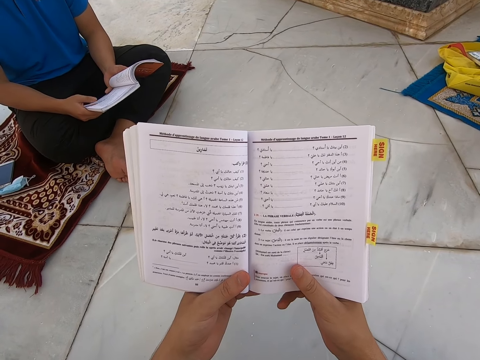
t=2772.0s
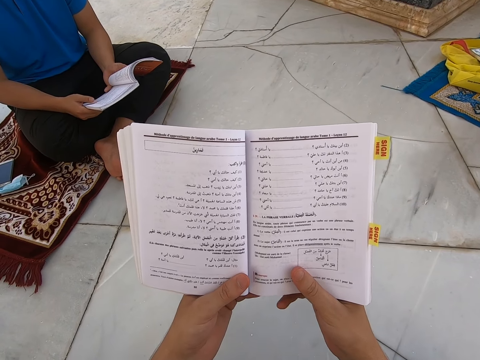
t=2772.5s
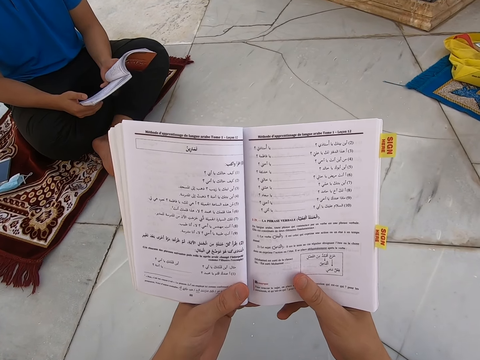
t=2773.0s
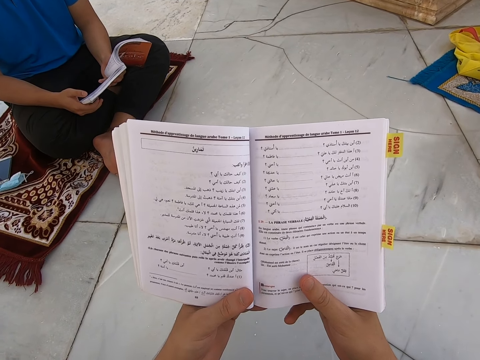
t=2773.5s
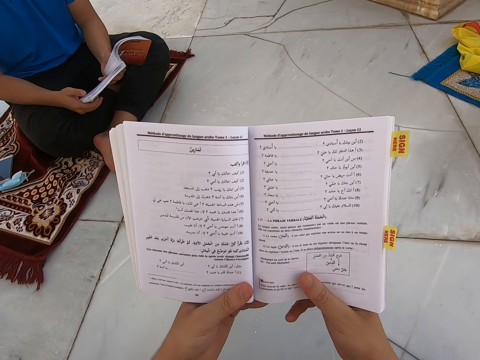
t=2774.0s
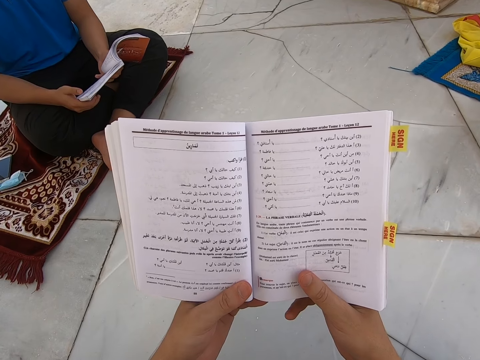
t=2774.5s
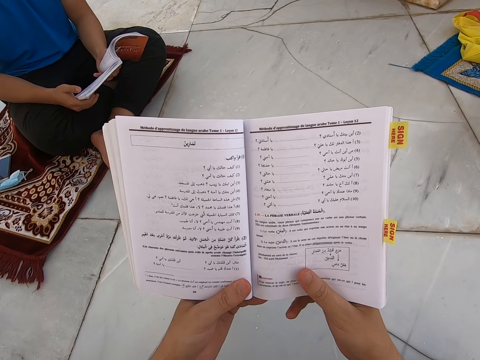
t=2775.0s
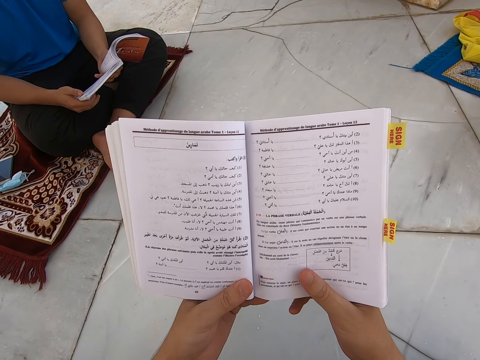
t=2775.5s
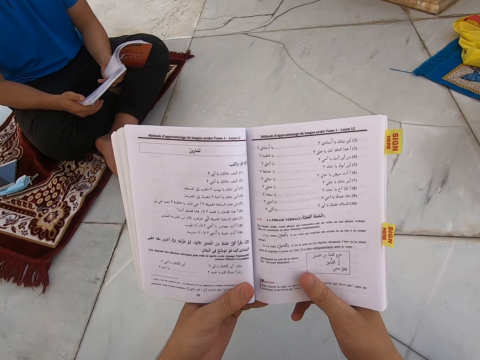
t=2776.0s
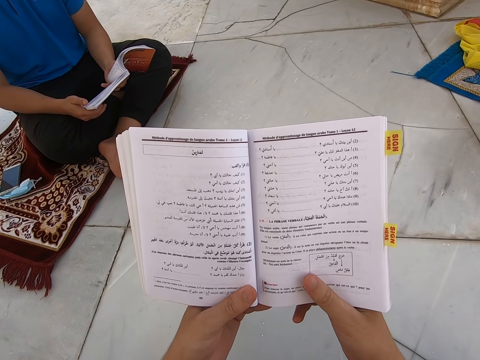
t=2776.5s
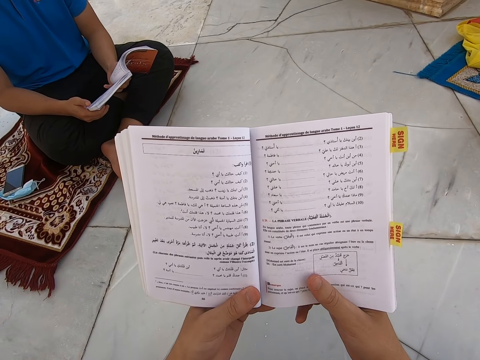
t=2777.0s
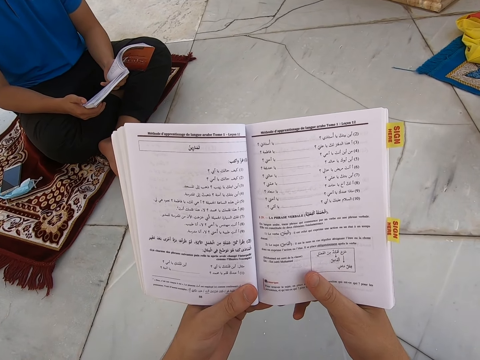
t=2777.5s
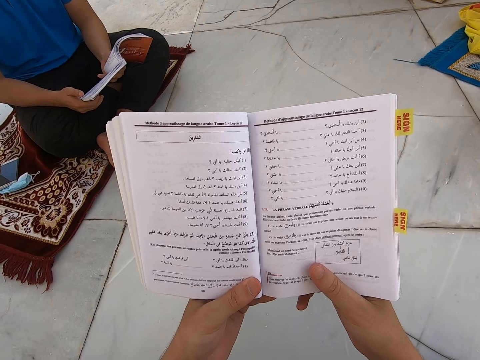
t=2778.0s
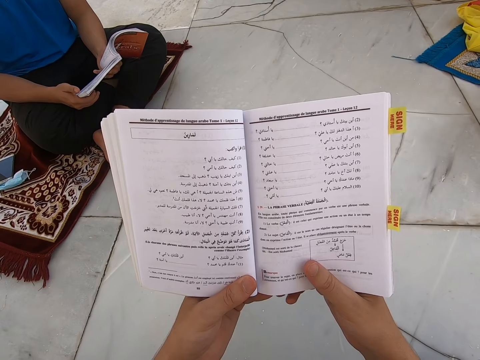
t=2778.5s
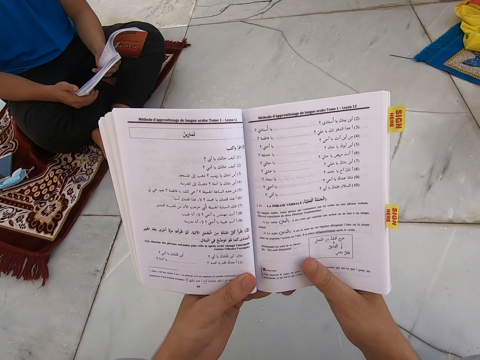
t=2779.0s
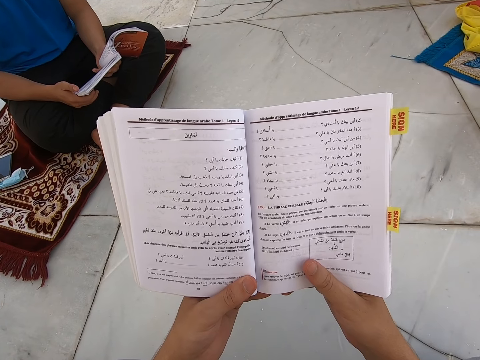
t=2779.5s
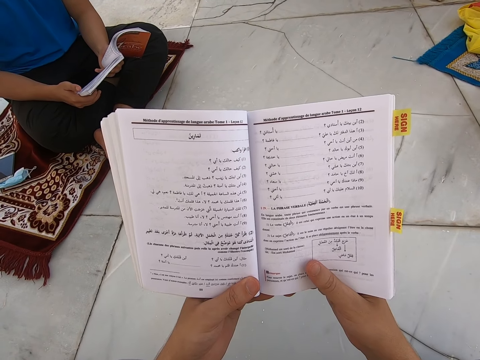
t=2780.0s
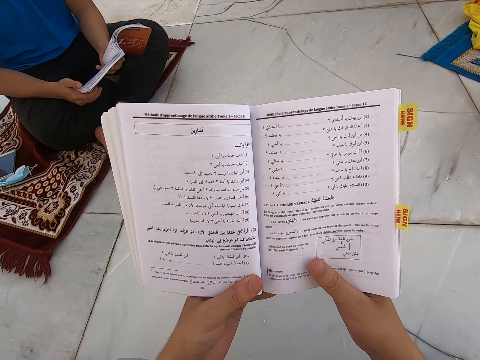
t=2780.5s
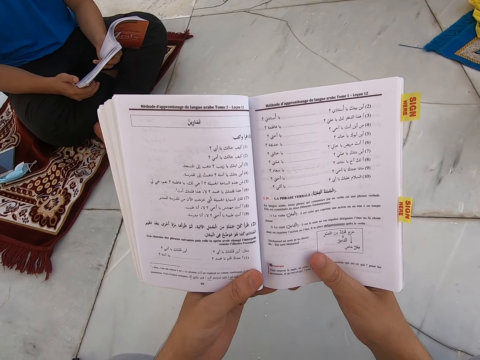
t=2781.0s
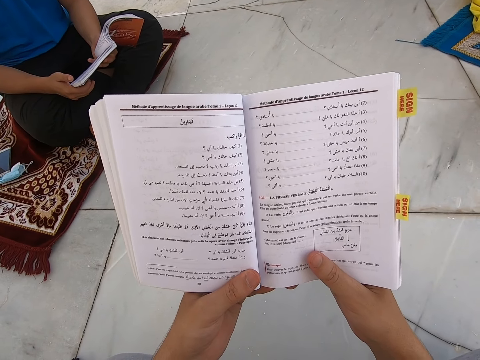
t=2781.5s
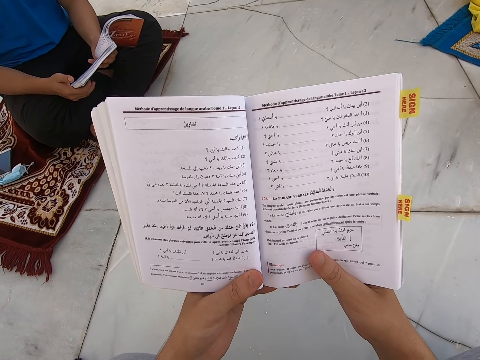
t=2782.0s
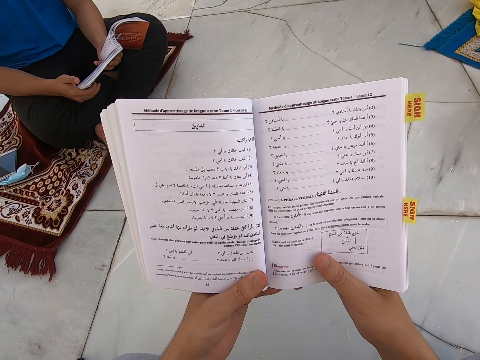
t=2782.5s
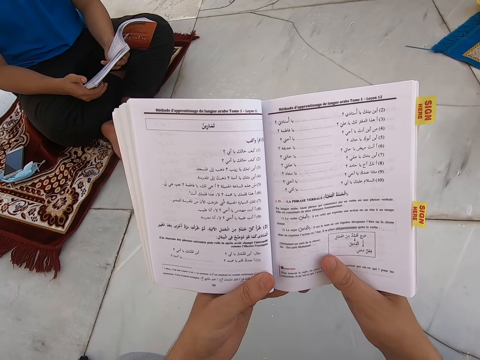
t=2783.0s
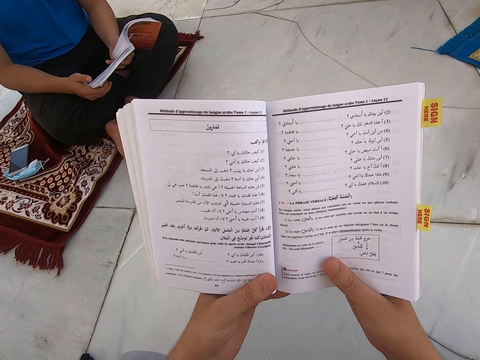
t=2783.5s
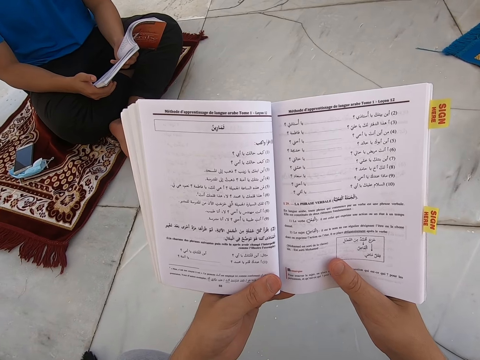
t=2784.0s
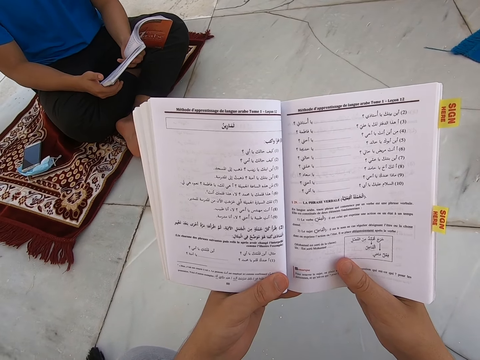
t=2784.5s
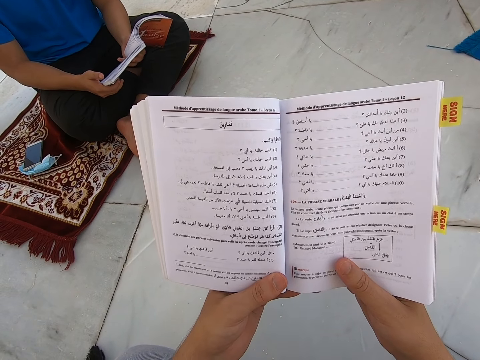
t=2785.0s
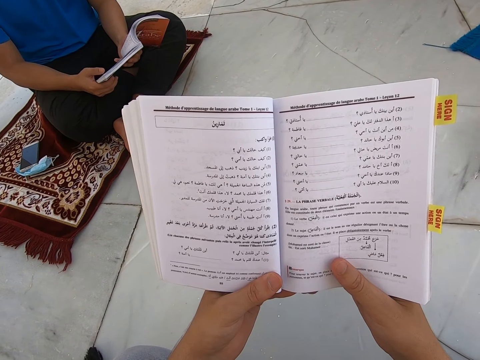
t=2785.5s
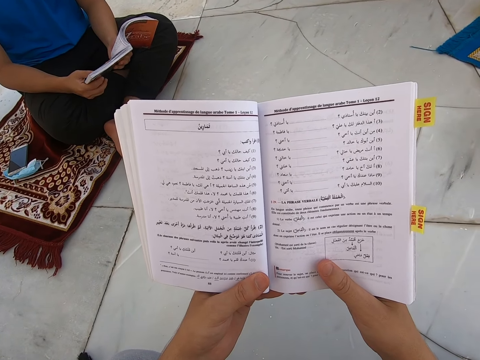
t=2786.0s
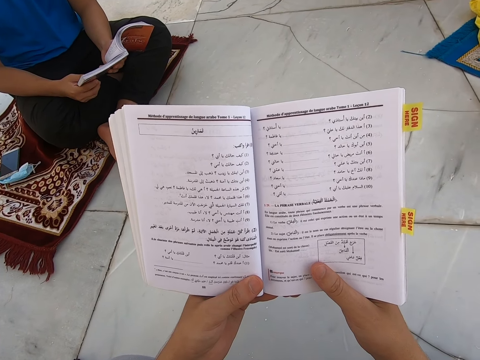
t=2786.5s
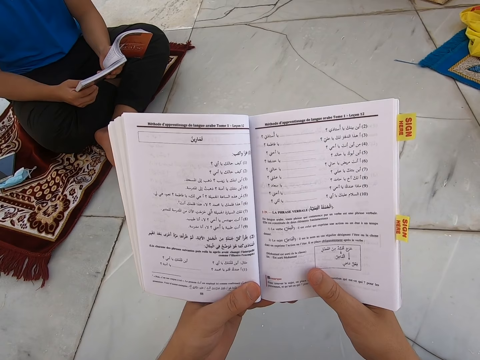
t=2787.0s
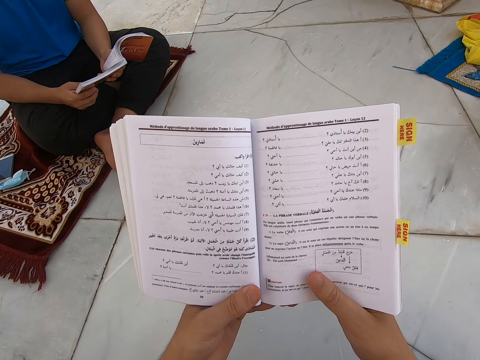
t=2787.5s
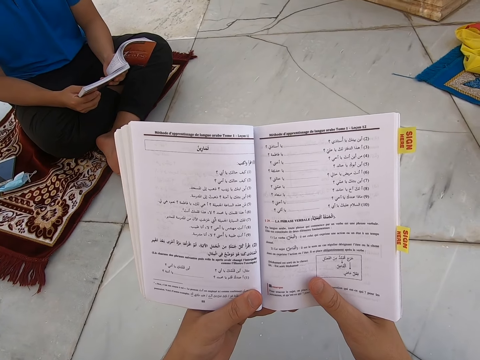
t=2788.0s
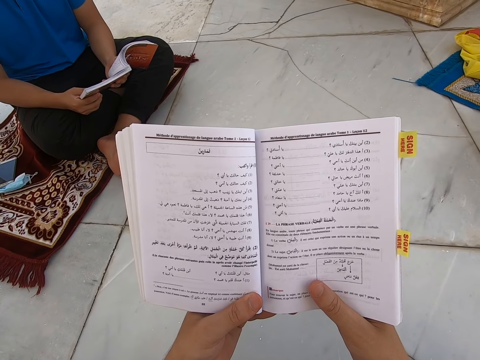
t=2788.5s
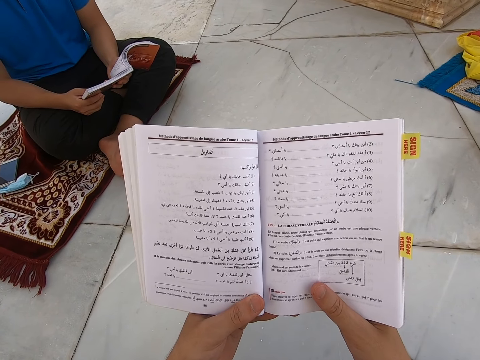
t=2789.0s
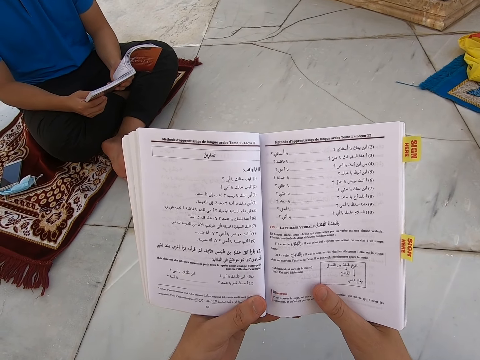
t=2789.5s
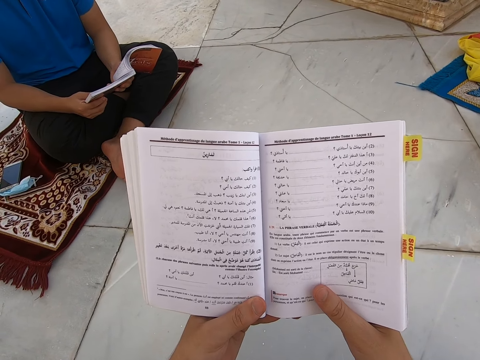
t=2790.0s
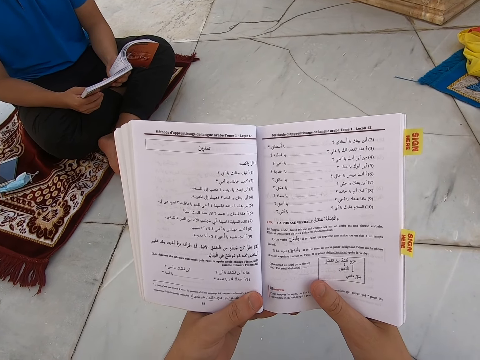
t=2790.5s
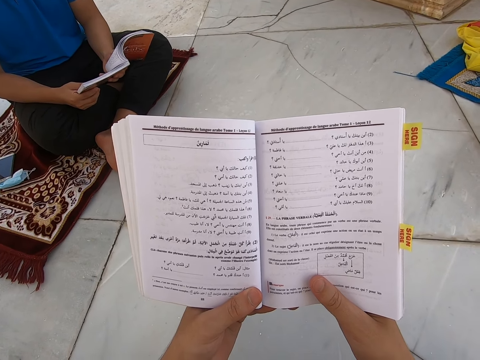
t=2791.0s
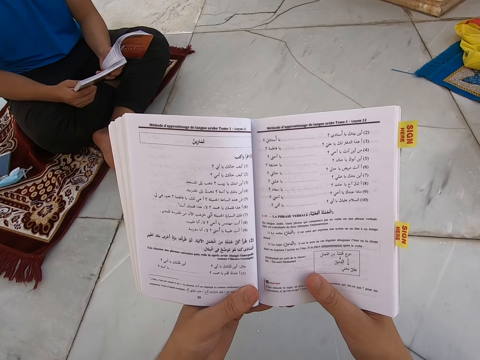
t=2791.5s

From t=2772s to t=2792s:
A person touches the book.

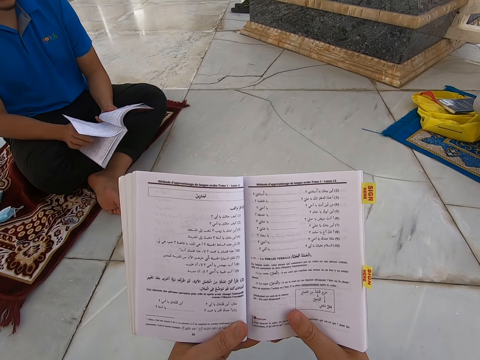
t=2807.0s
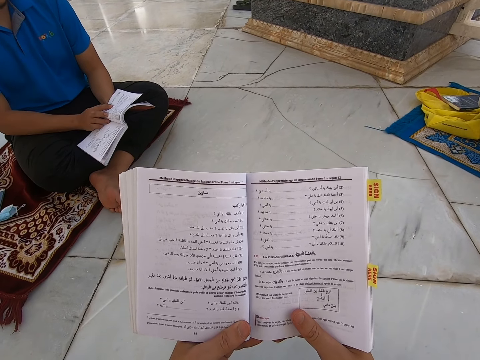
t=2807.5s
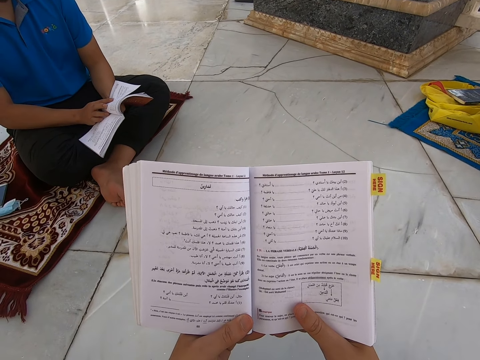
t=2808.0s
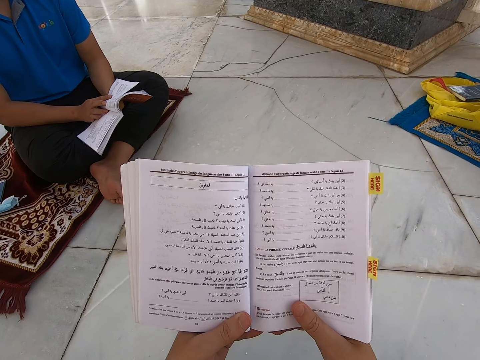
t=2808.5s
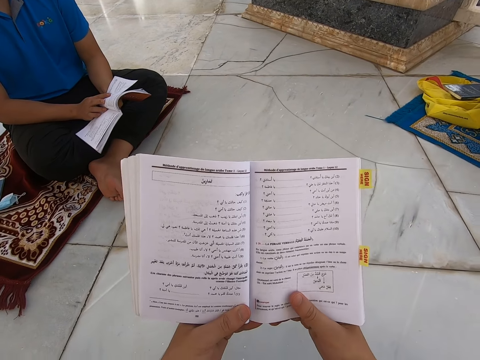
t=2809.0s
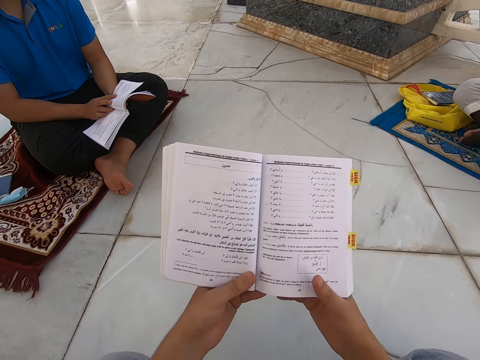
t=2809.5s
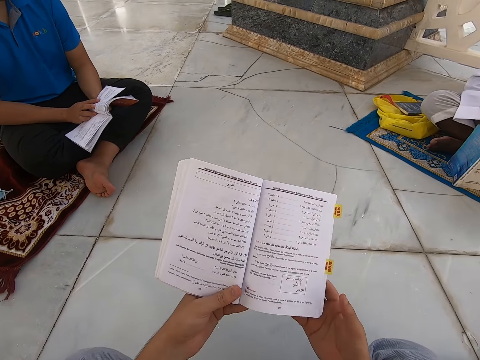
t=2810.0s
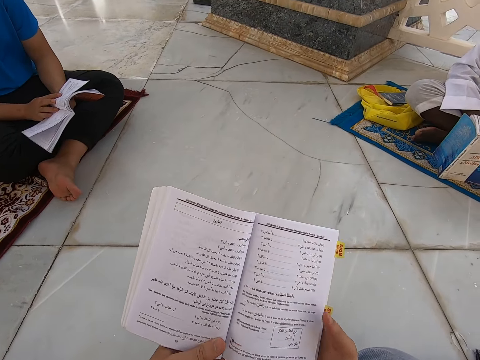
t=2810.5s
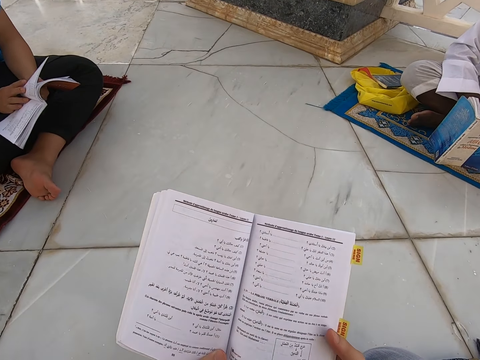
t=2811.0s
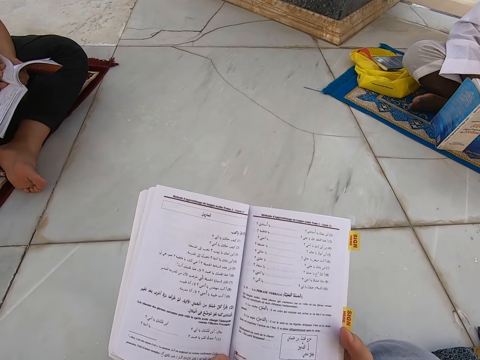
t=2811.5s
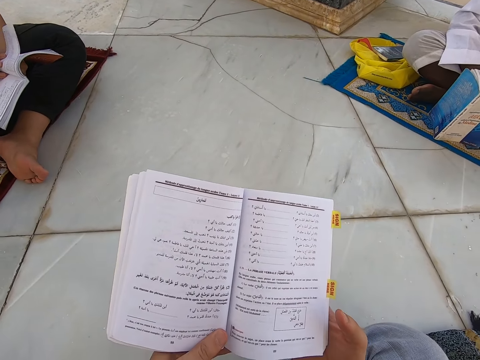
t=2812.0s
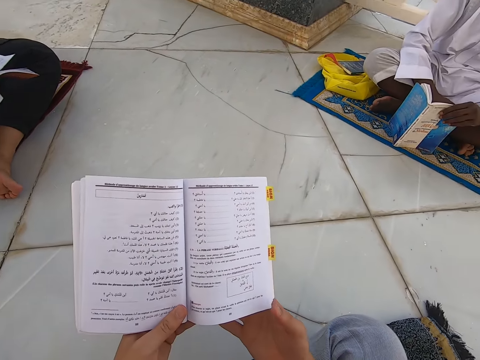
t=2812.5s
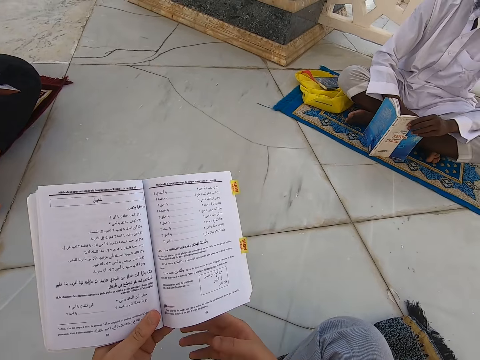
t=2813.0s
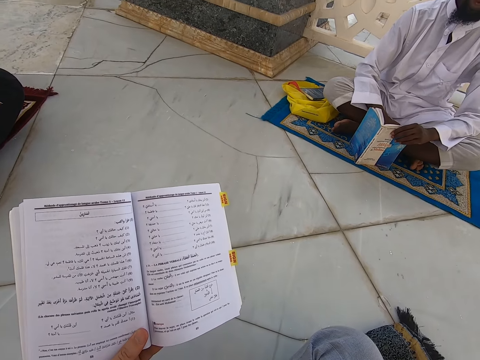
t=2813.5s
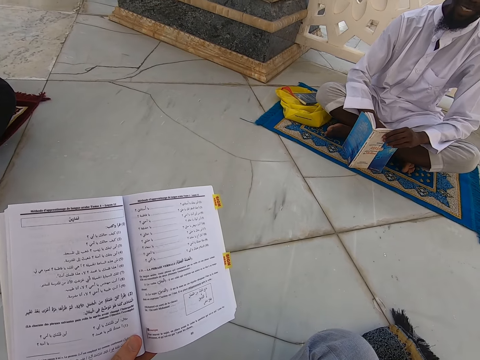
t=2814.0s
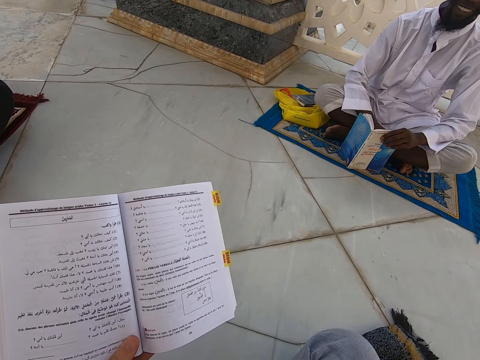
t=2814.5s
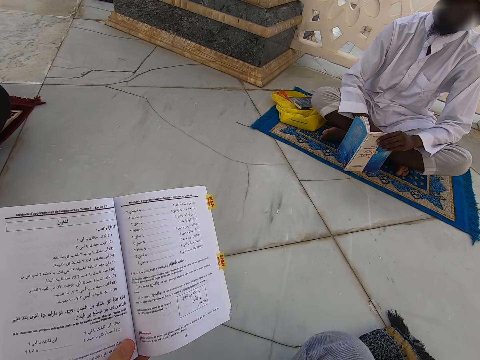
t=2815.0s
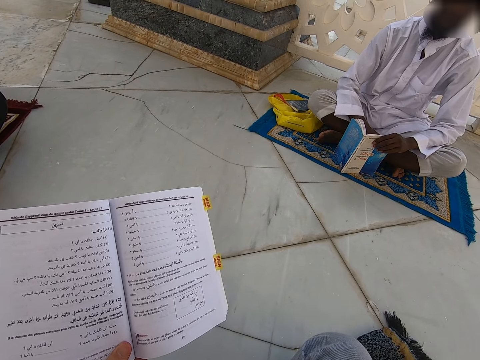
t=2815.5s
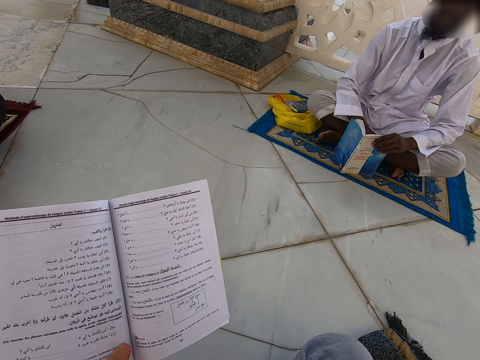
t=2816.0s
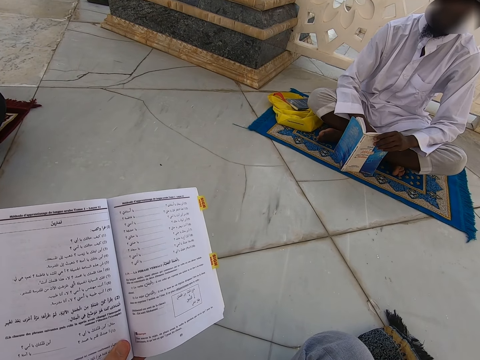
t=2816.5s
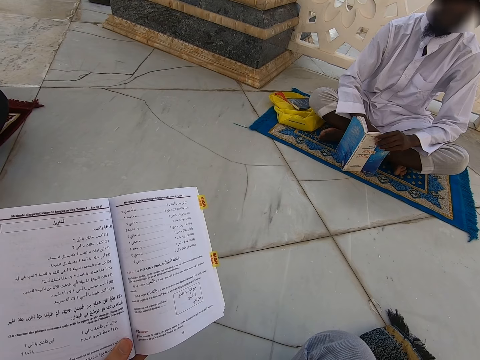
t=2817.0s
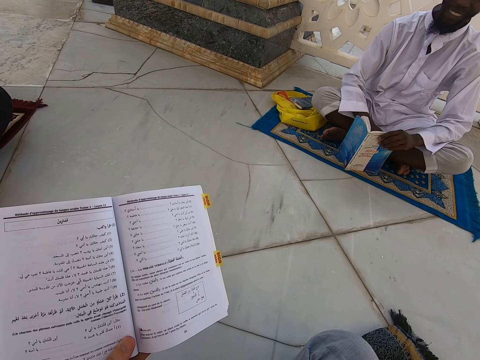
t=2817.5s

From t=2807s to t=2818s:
A person opens a new page of the book.
